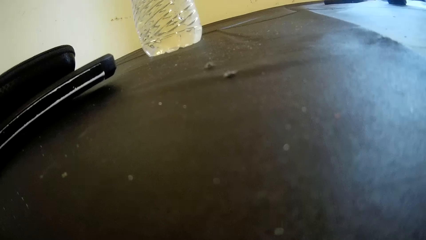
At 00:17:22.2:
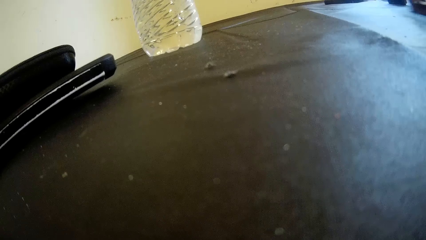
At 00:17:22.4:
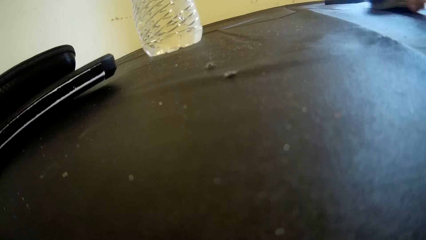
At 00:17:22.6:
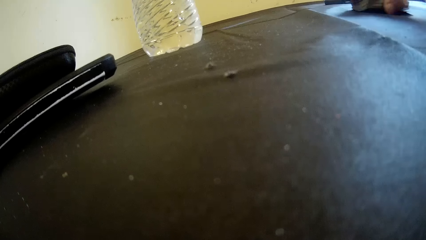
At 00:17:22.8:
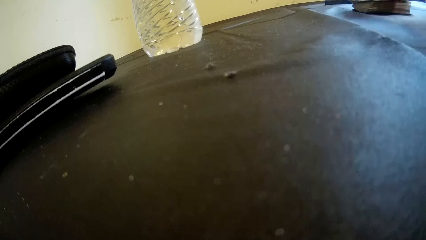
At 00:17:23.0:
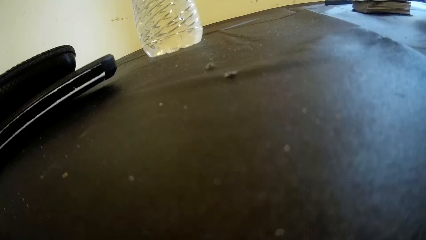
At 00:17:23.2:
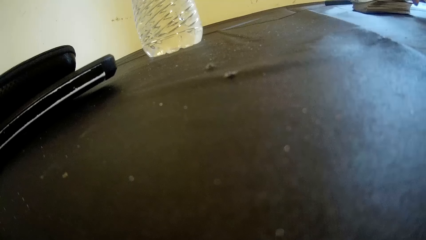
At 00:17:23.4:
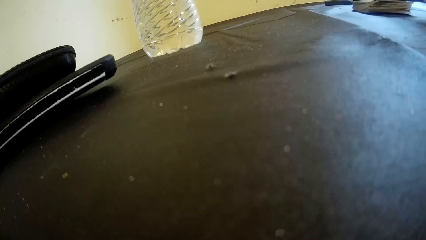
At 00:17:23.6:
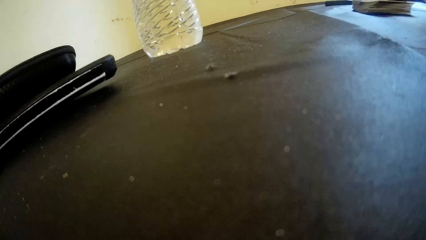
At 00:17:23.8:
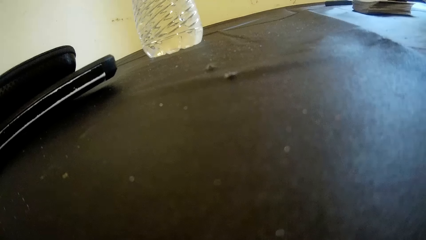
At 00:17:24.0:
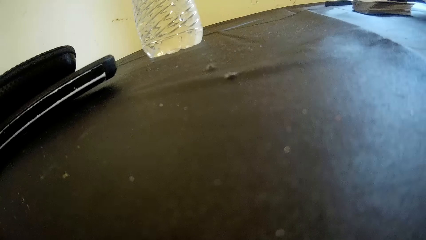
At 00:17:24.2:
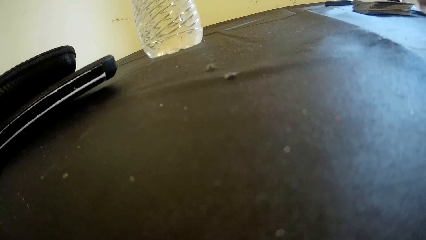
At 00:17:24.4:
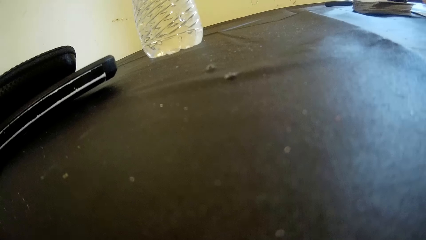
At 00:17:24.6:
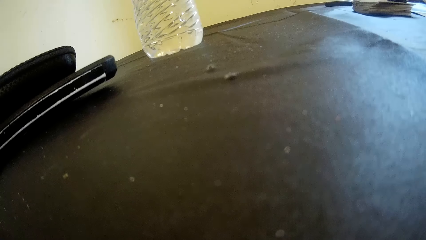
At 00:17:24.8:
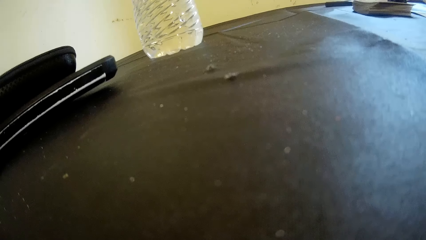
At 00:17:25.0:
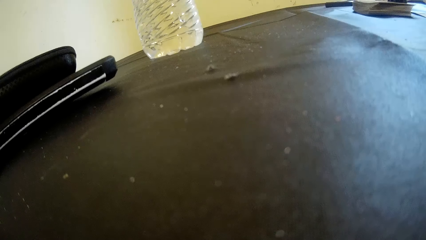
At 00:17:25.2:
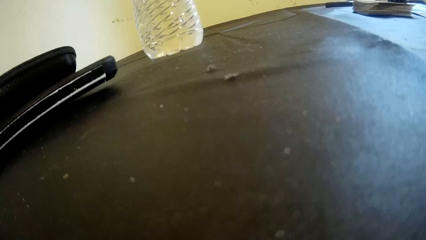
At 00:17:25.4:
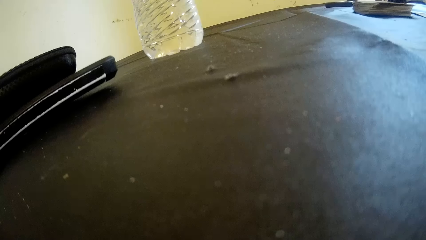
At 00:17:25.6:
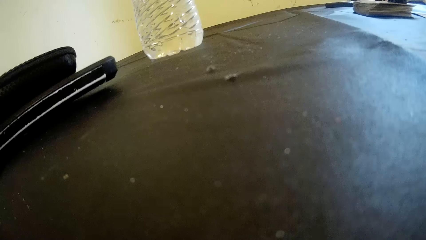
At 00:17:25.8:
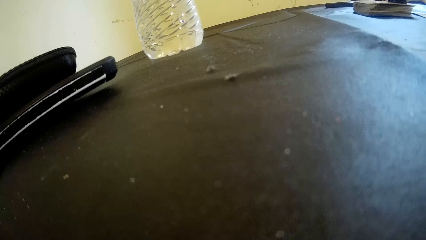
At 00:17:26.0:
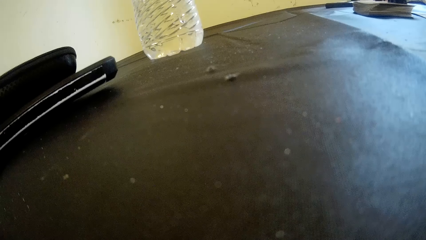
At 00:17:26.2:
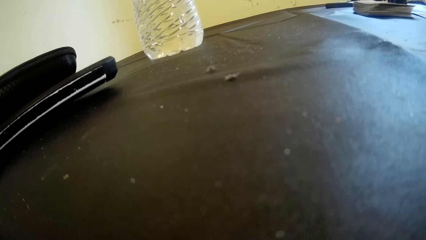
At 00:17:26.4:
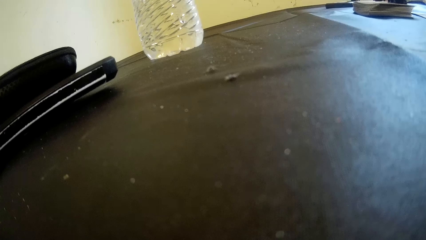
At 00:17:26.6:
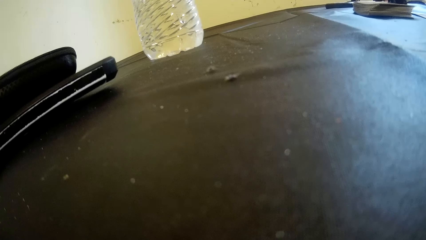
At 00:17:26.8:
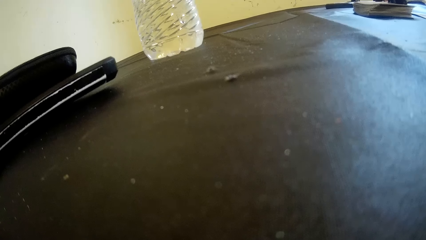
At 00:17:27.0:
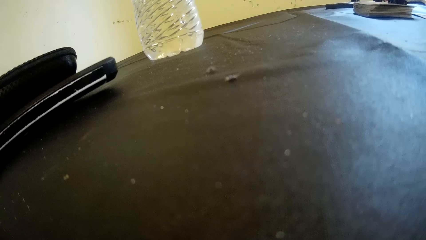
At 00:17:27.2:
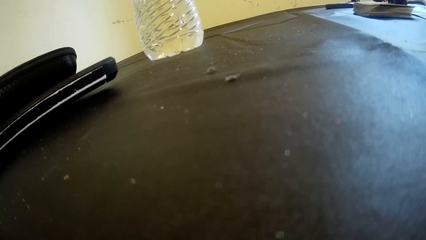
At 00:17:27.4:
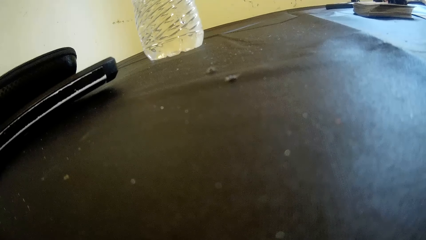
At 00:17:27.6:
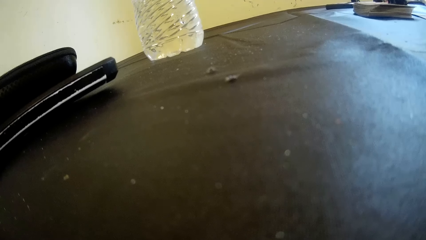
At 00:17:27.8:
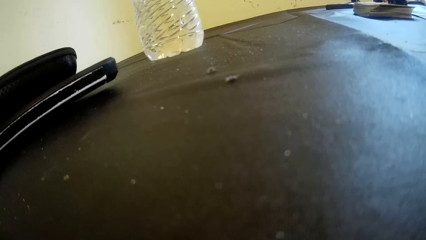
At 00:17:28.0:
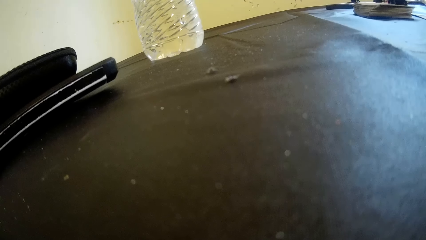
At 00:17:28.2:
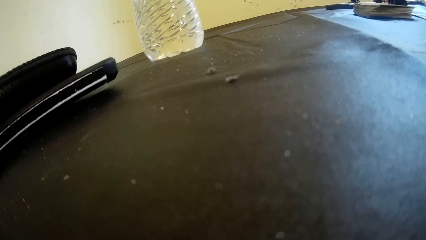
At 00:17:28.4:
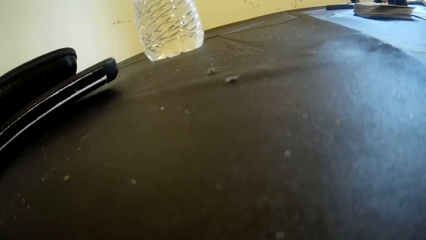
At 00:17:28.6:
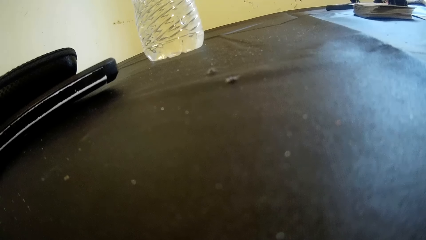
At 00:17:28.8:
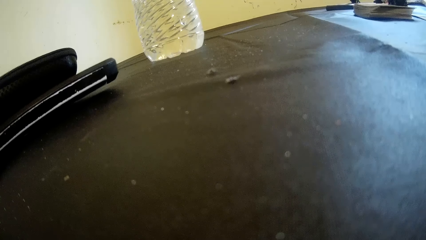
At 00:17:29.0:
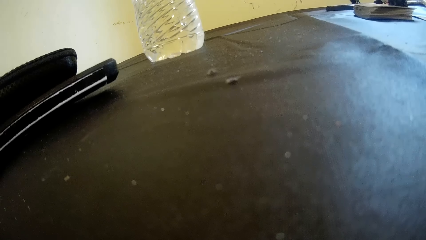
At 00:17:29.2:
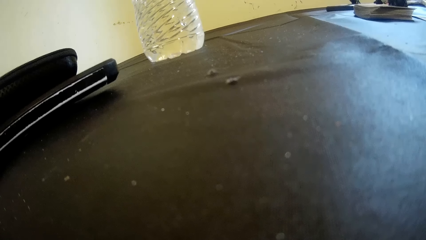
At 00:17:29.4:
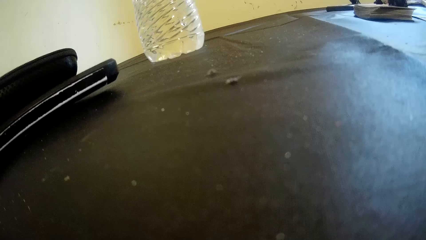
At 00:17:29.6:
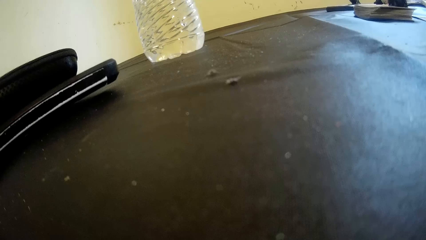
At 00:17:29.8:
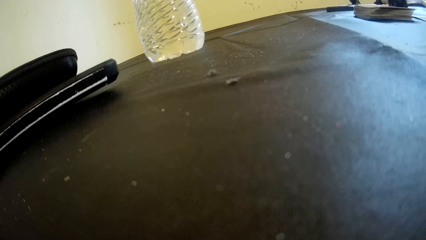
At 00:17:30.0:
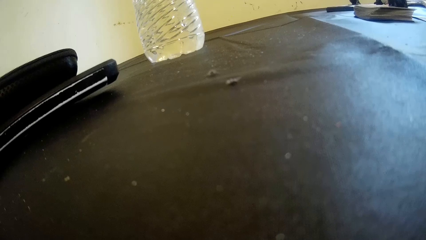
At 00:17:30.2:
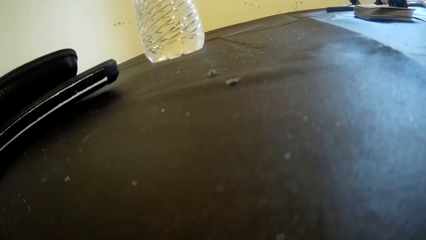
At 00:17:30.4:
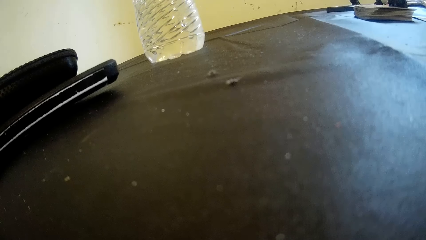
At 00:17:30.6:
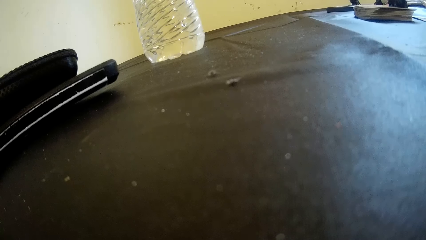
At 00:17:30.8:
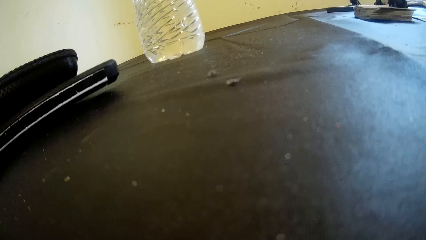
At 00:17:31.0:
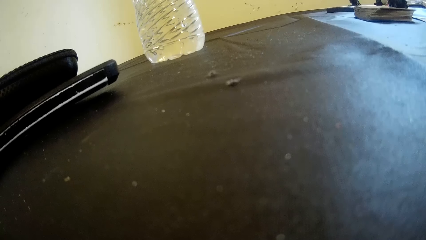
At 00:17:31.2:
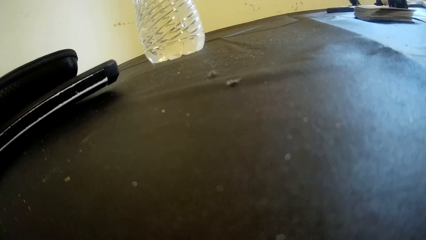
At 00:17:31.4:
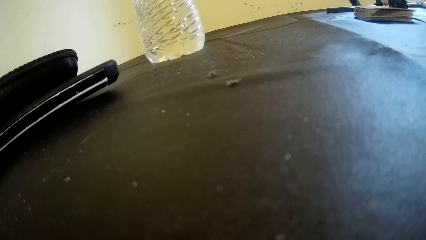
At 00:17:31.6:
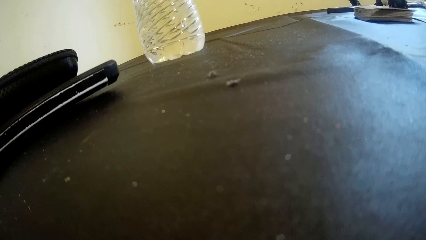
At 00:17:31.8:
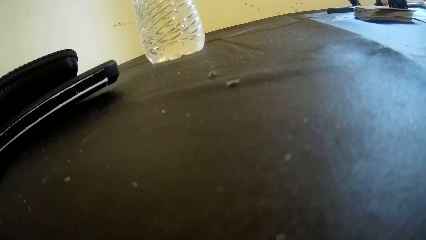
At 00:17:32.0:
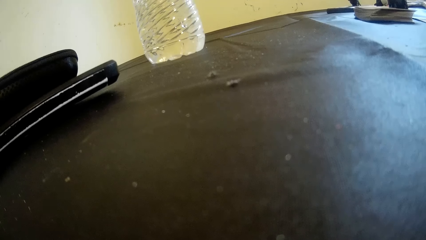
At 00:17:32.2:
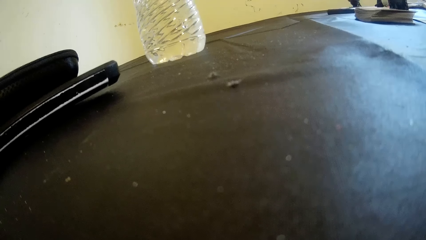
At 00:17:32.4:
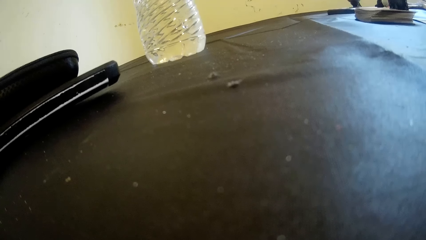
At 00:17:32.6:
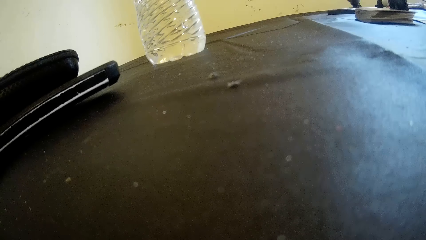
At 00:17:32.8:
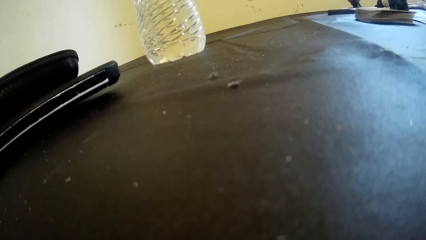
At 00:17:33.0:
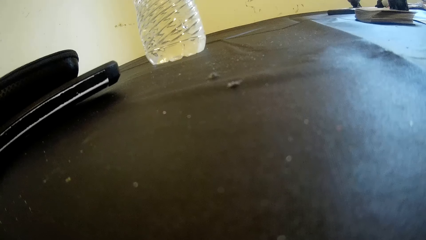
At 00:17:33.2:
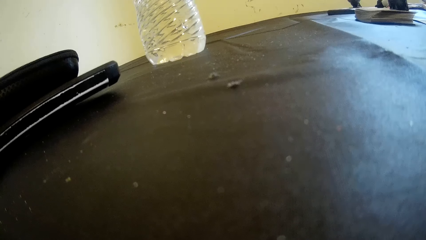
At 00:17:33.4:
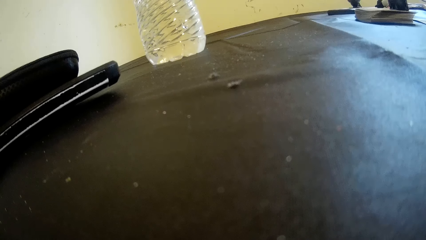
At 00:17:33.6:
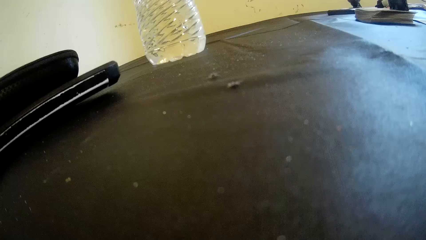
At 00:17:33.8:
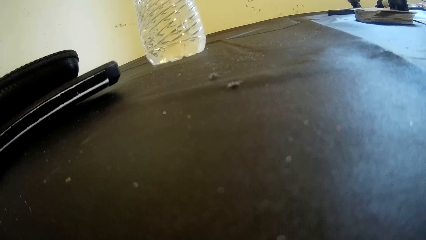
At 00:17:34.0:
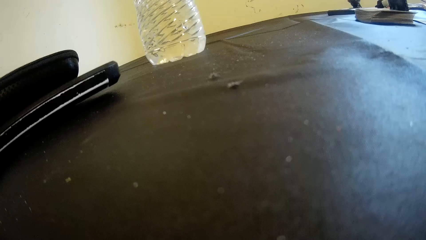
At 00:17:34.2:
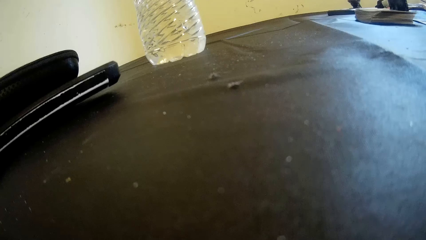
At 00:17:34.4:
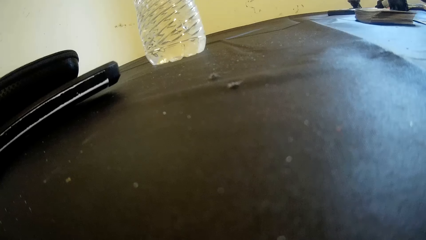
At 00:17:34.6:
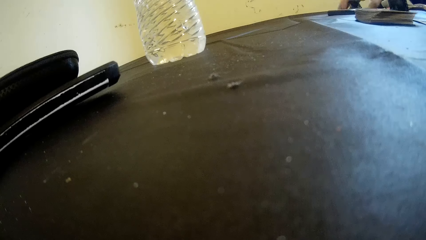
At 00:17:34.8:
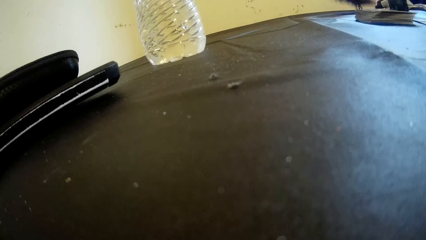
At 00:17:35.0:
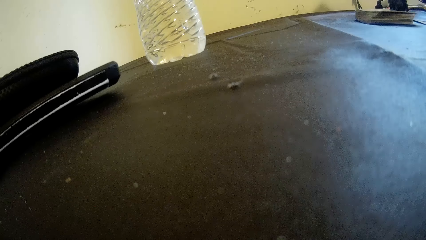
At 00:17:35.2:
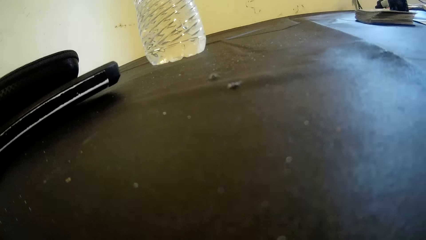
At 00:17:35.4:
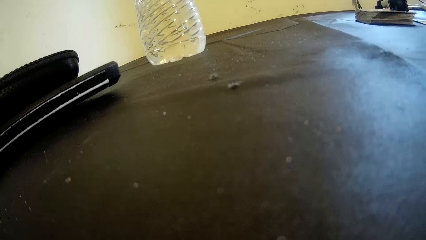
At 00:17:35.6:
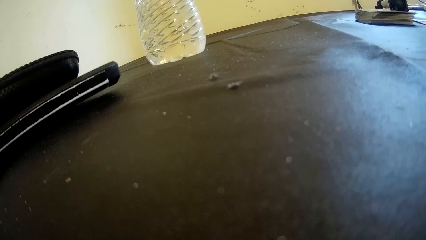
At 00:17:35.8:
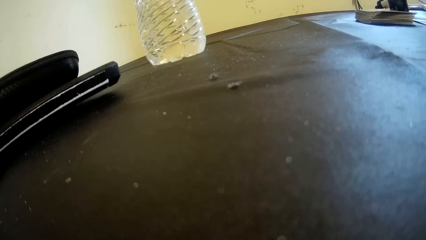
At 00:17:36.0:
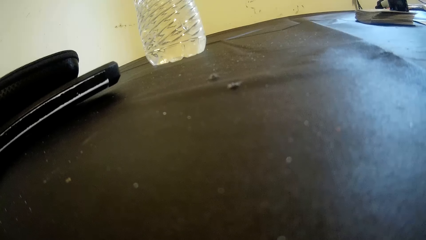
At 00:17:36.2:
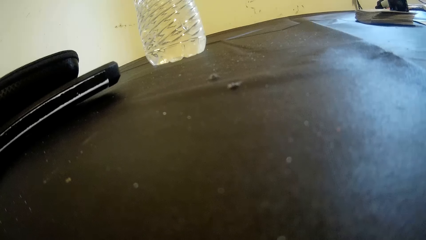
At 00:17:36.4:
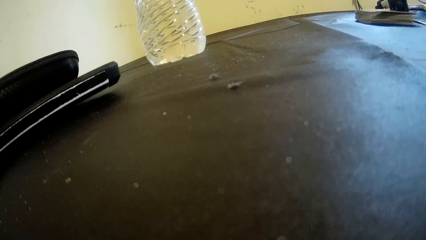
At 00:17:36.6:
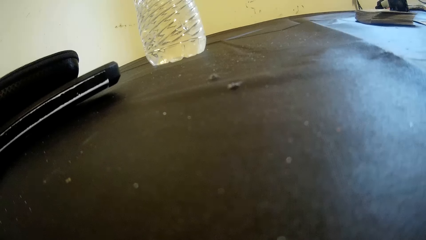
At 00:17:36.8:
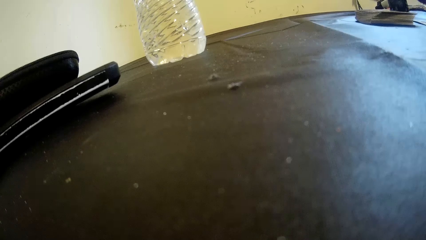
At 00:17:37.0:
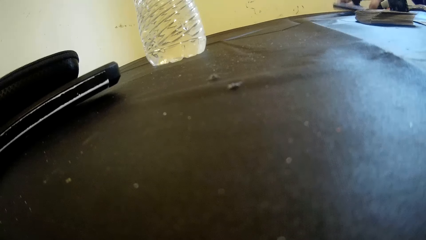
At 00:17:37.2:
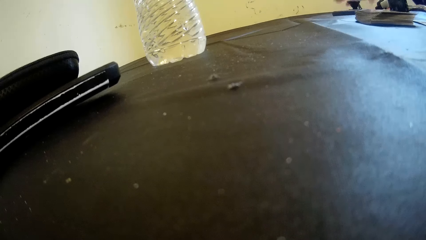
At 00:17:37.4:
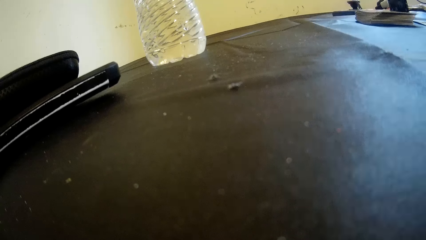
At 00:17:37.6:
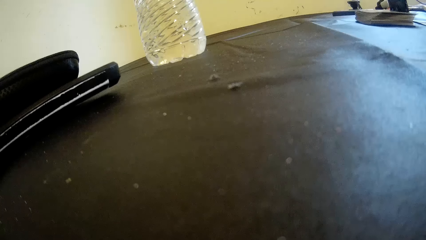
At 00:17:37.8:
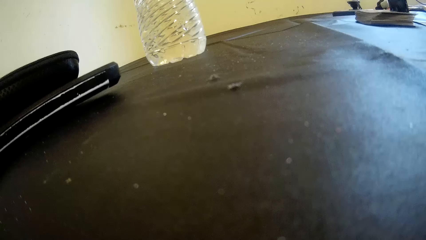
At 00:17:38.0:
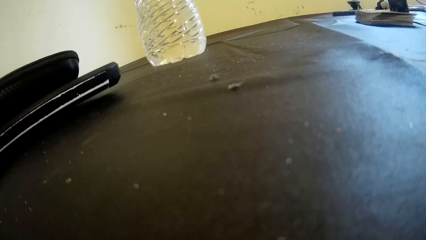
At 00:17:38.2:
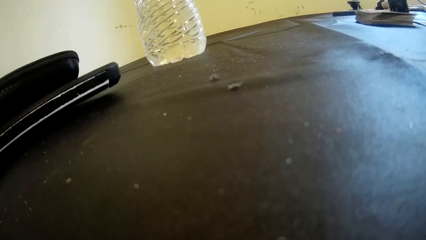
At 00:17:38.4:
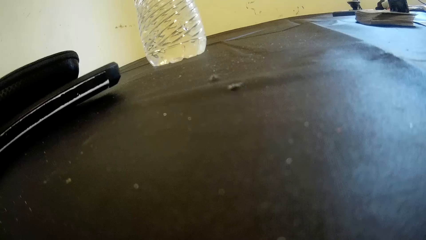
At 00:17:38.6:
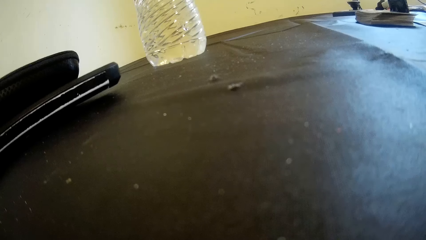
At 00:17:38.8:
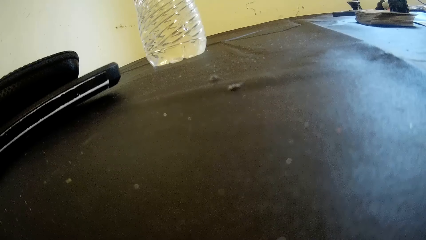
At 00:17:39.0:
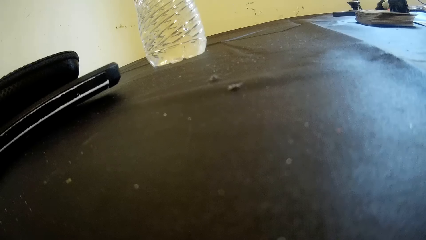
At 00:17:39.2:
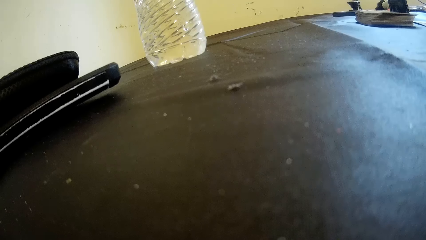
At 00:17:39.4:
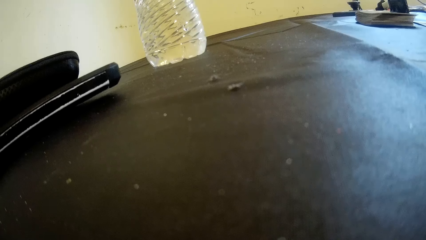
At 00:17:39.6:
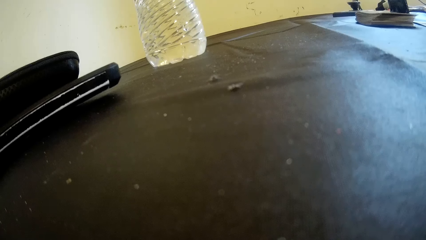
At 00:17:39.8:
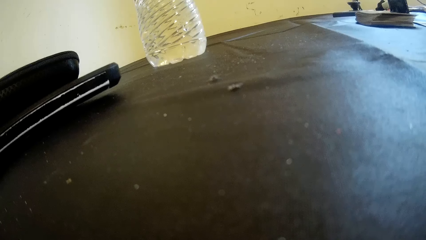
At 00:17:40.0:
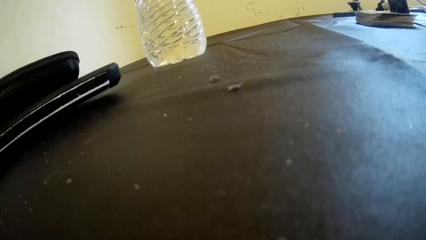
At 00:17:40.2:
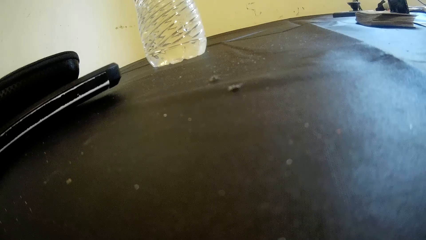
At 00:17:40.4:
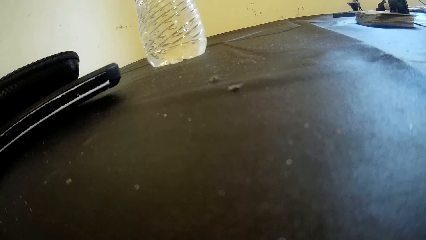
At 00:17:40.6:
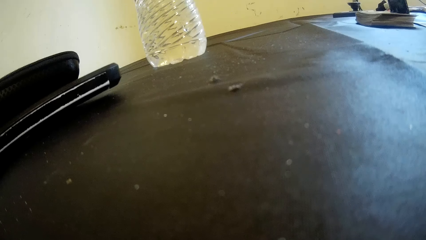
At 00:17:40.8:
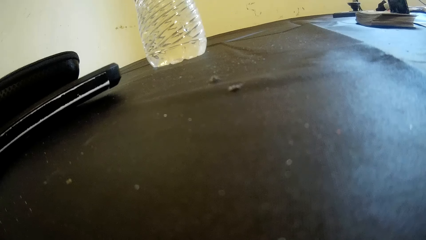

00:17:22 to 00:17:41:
A woman drops the stack of cards on the table. The woman moves a phone on the table with her right hand.
